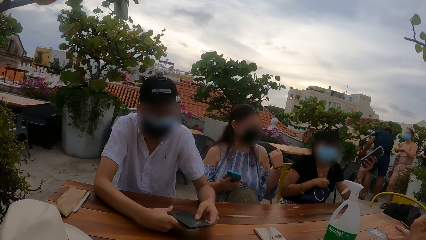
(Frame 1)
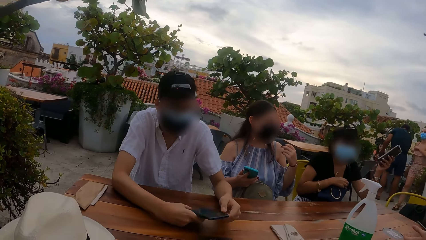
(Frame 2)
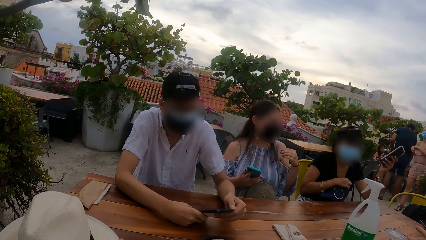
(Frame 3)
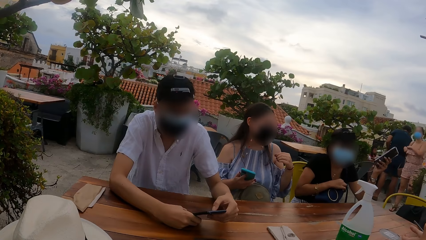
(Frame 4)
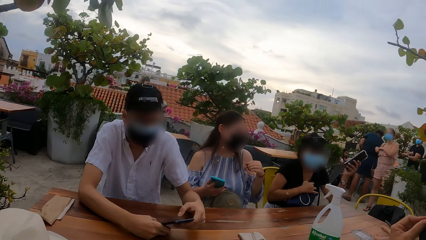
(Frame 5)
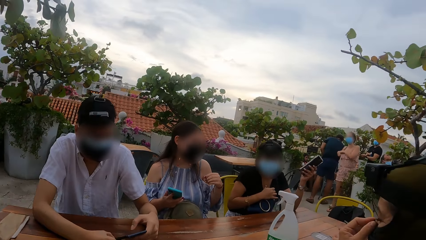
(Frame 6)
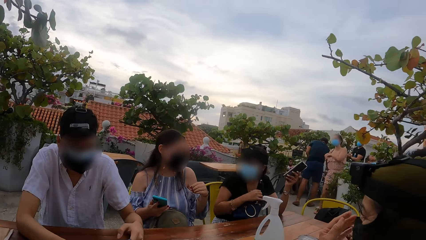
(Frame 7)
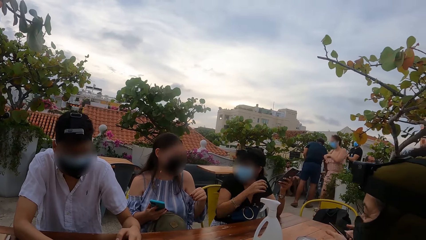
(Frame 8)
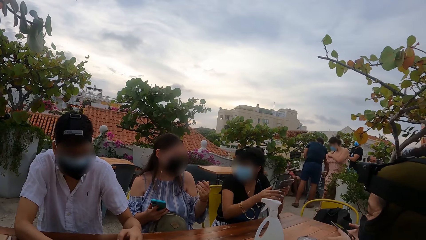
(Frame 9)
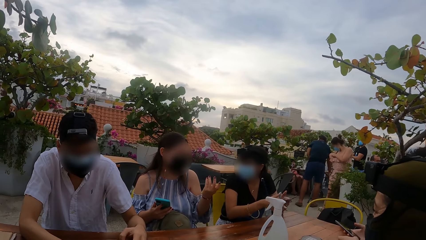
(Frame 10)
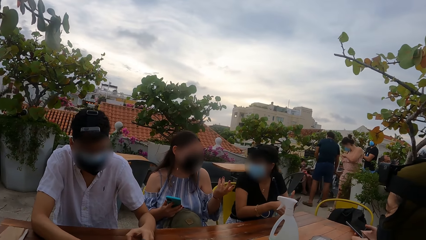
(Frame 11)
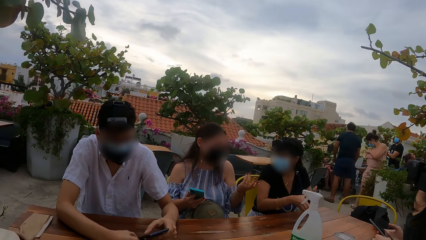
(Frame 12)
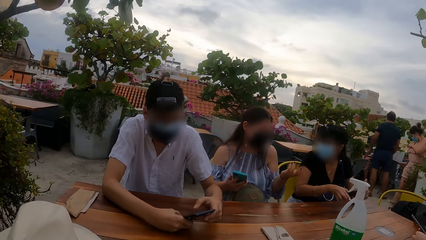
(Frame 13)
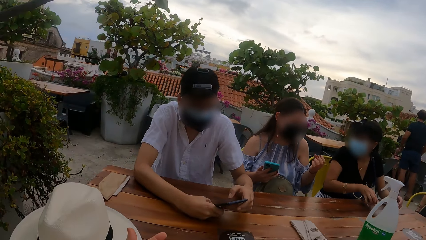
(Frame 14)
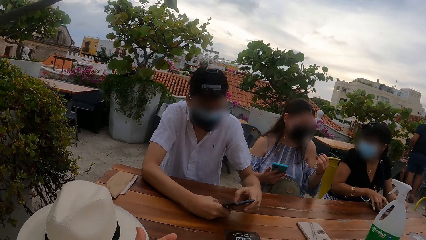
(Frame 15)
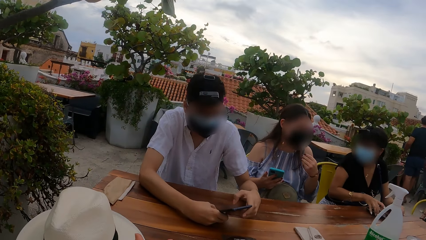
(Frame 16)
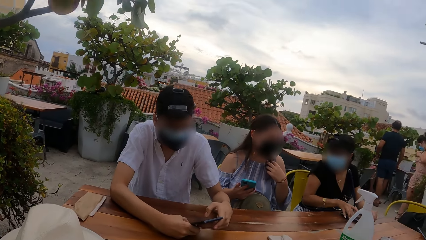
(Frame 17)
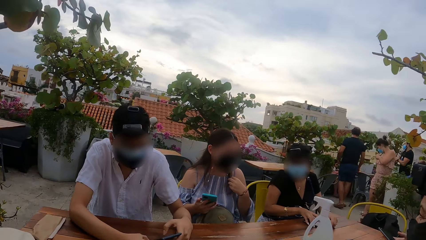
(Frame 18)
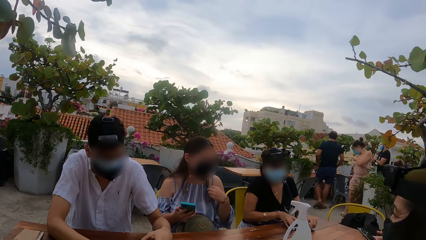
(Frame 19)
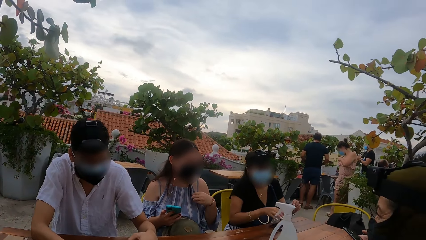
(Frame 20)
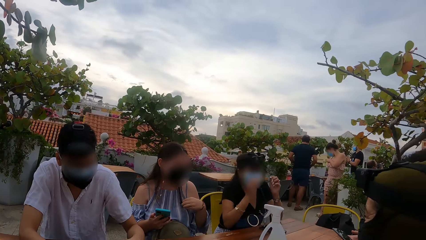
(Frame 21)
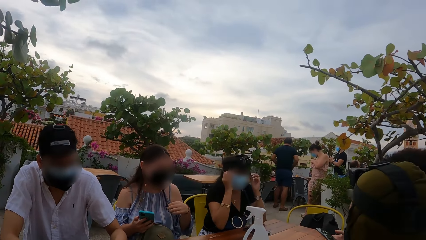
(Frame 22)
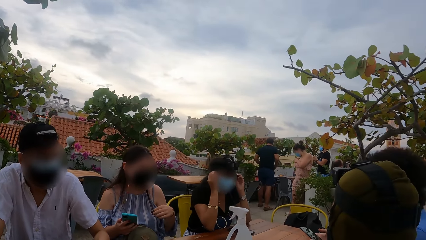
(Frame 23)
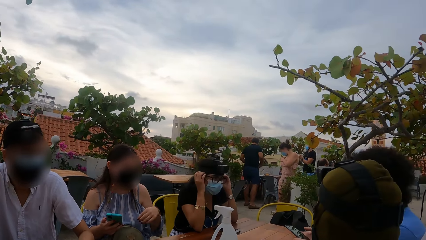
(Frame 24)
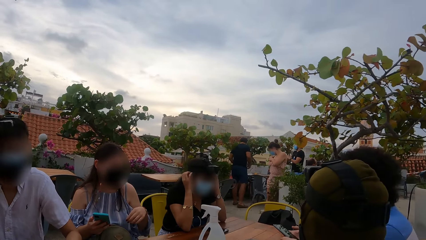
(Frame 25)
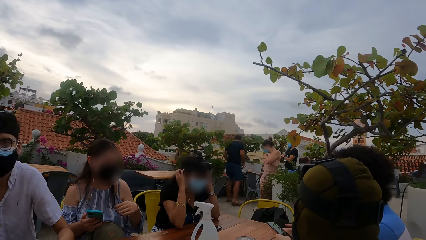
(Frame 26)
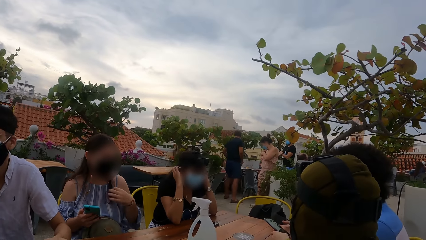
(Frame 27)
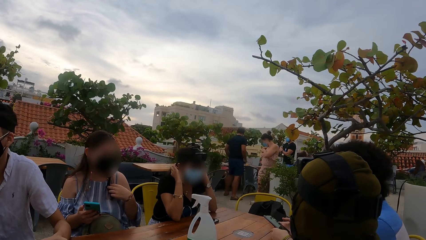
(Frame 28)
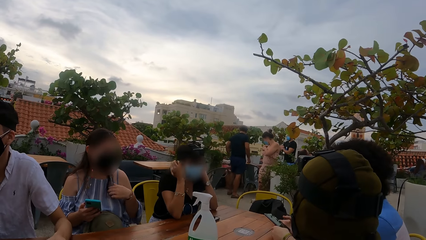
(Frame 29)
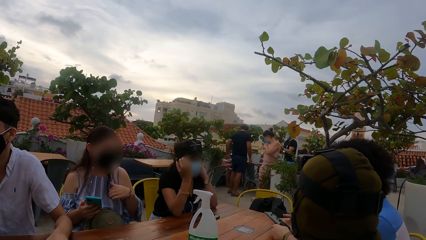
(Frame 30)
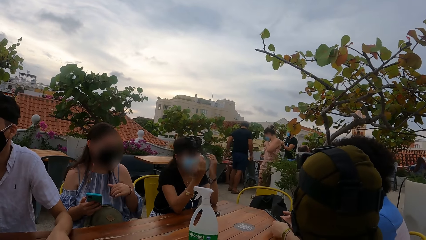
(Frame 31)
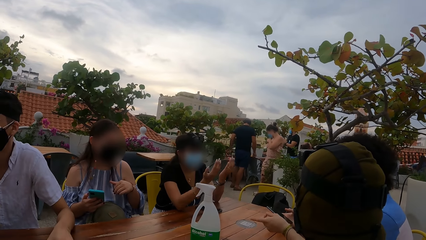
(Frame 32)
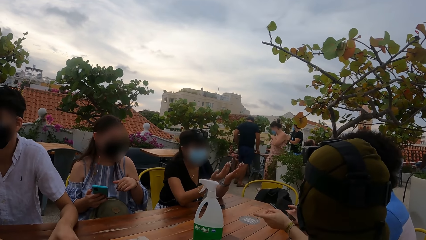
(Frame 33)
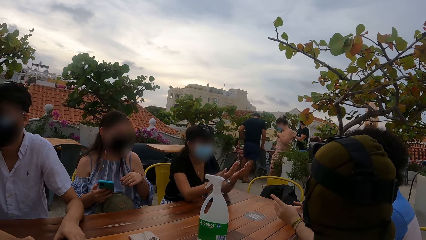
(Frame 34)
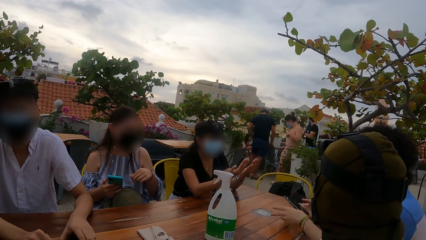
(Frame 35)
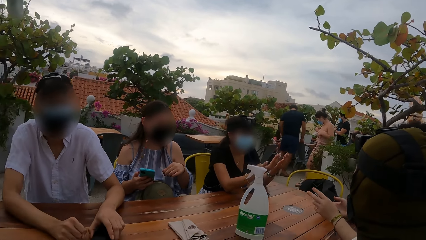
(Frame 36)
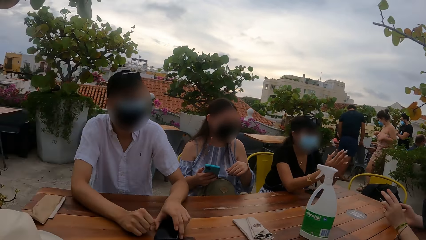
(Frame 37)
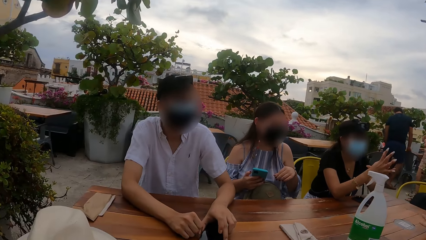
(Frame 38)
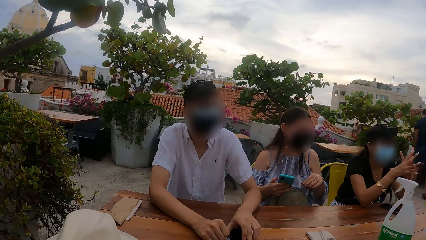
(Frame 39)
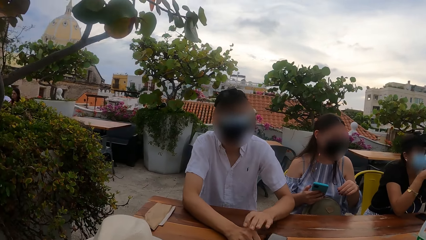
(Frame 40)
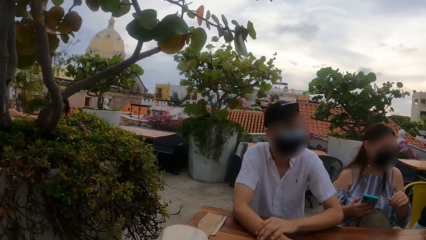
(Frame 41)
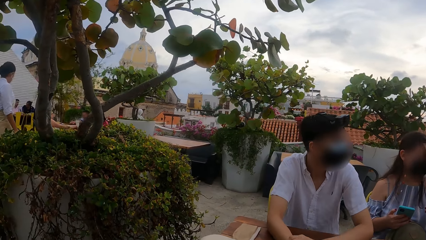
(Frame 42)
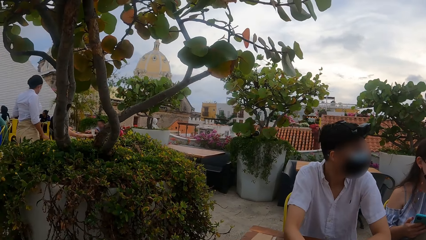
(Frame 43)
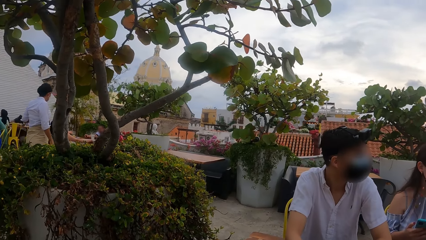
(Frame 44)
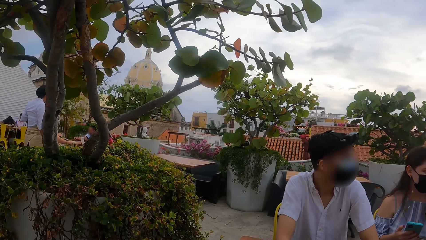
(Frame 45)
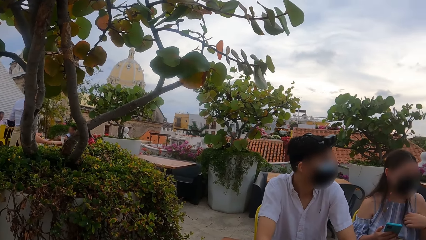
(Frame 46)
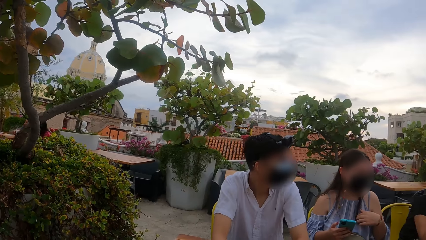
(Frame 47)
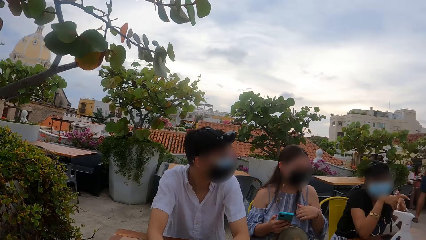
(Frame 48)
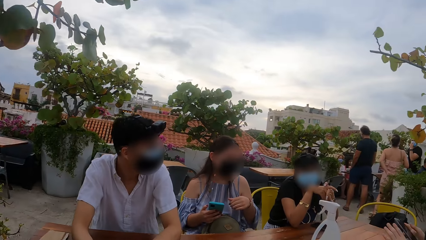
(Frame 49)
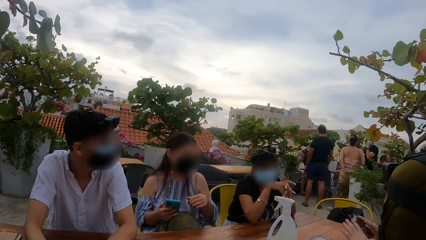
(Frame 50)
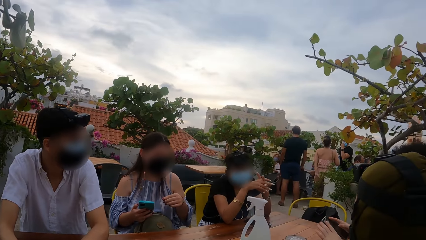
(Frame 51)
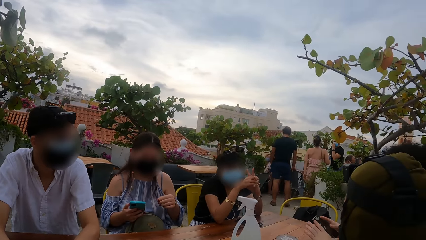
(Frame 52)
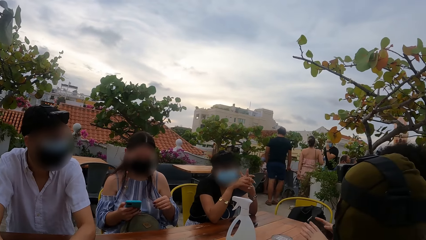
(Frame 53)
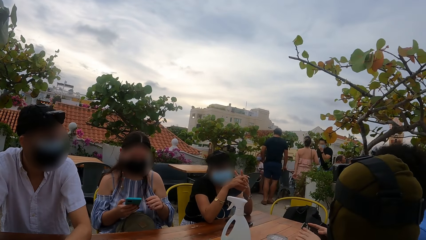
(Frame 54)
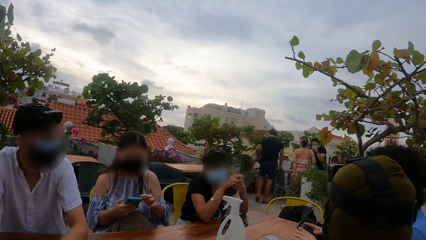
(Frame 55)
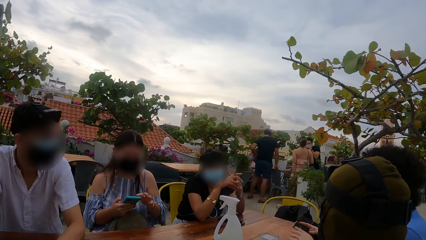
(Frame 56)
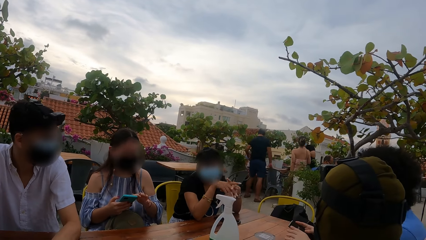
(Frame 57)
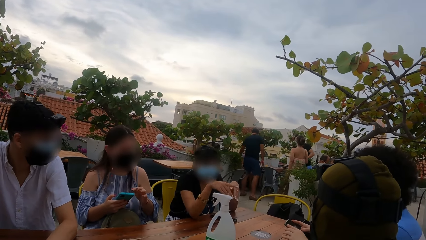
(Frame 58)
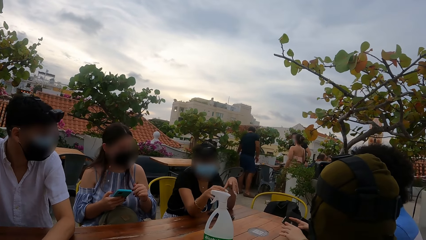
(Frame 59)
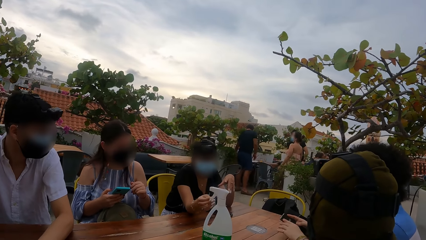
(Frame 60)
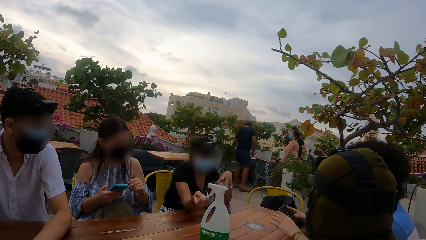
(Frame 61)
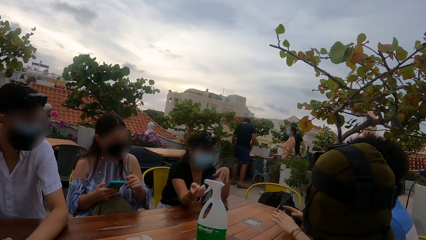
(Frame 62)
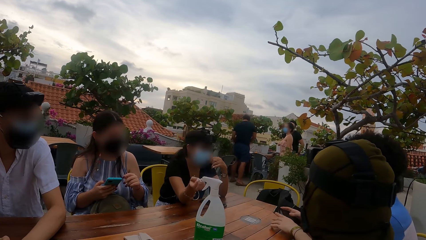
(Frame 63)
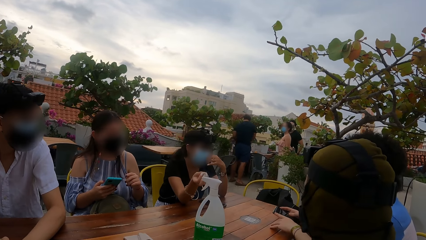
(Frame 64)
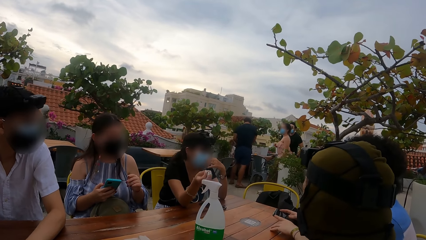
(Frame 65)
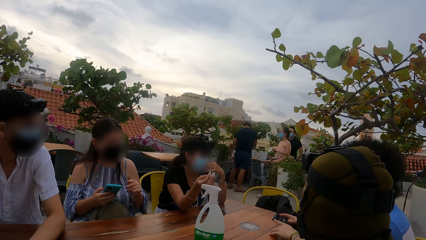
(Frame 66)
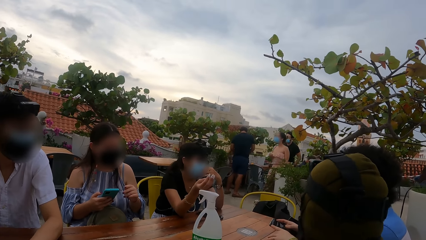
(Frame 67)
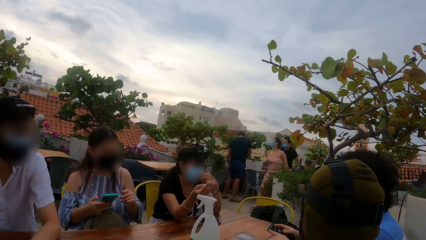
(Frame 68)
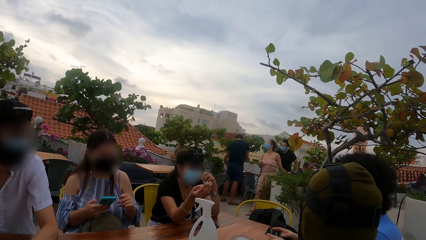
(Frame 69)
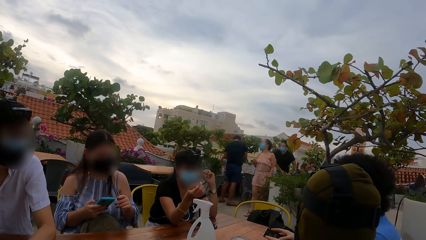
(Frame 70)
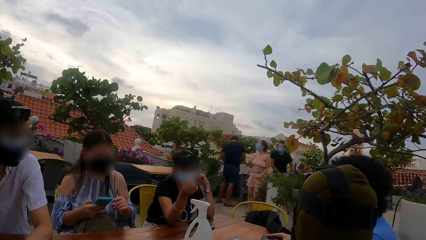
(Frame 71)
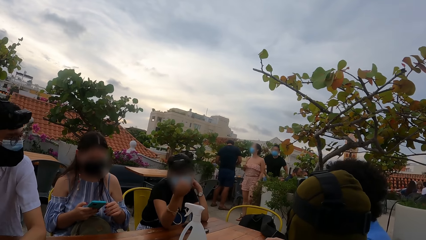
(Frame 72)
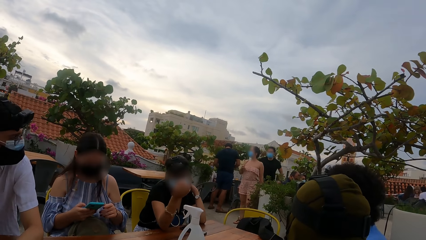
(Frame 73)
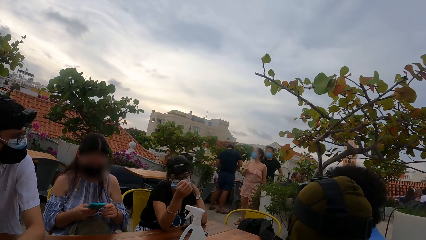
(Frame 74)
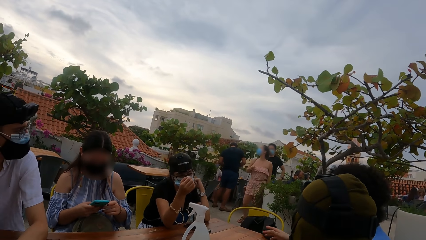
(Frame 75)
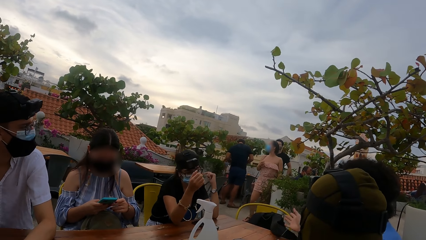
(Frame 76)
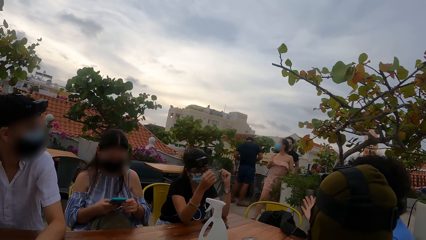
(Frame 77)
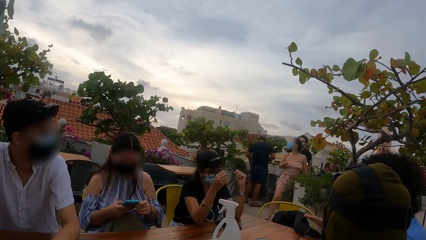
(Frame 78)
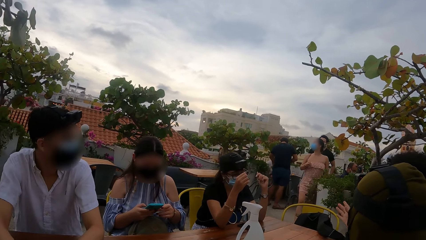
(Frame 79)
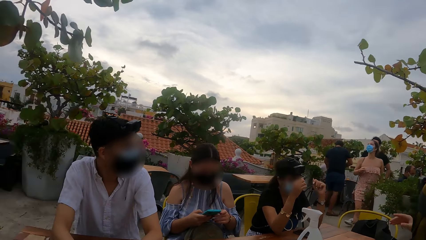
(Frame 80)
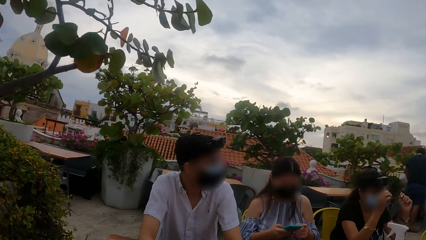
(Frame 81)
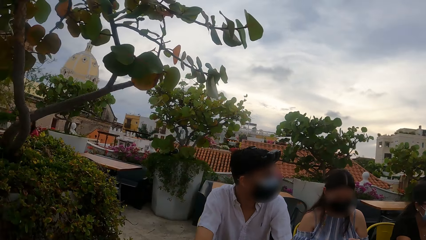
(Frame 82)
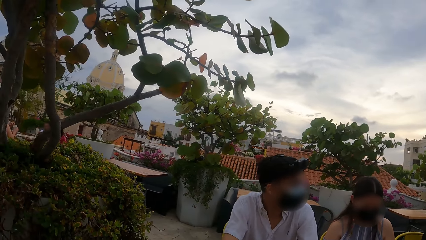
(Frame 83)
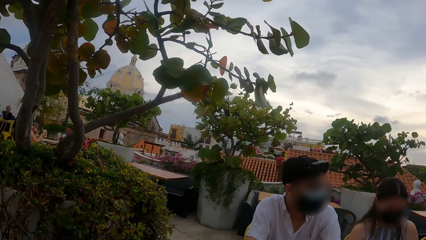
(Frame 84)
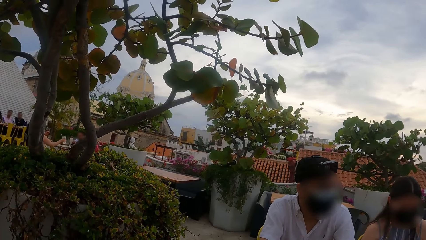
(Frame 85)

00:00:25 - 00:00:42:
The third woman adjusts her face mask with her left hand. The second man operates a phone in his hands with his left hand. The camera wearer looks around. They look around again. The second woman holds the phone with both hands. The second man operates the phone in his right hand with his left hand. The second woman drops the phone on the table with her left hand and adjusts her hair with both hands. The first man interacts with the second woman. The second man interacts with the group of people at the table. The first woman operates the phone with both hands.
